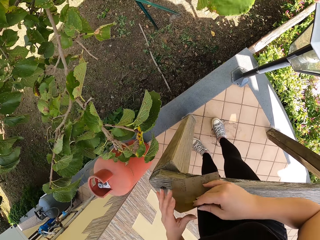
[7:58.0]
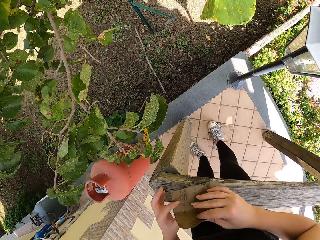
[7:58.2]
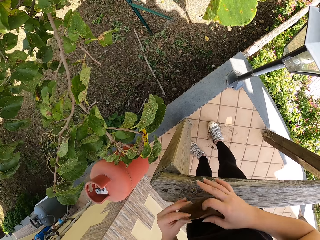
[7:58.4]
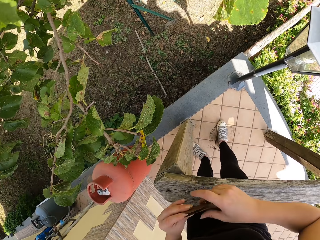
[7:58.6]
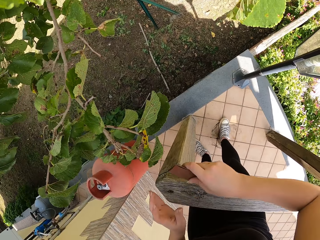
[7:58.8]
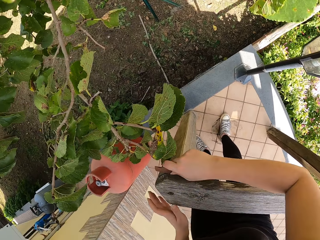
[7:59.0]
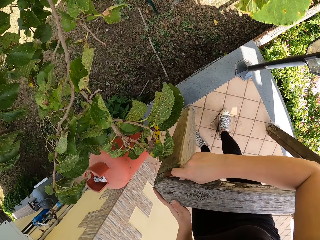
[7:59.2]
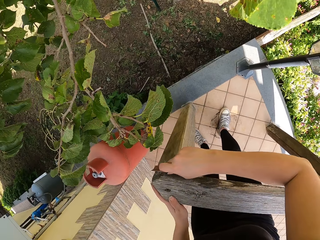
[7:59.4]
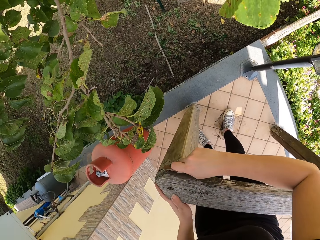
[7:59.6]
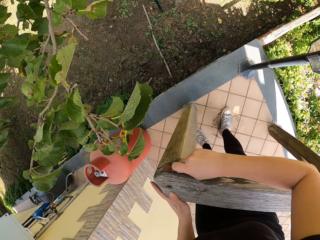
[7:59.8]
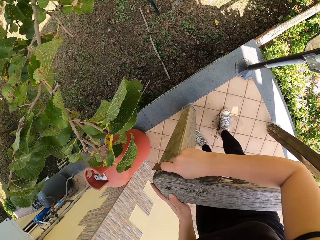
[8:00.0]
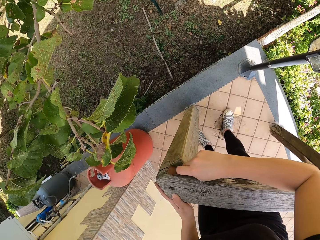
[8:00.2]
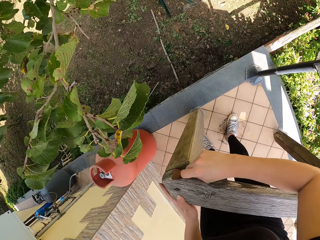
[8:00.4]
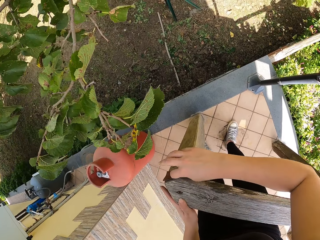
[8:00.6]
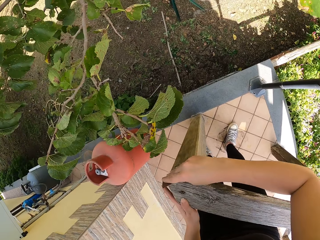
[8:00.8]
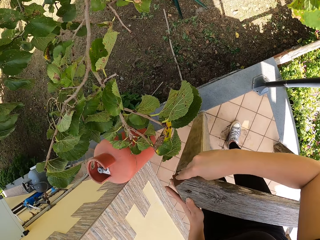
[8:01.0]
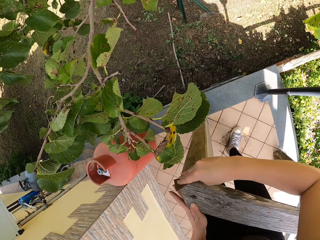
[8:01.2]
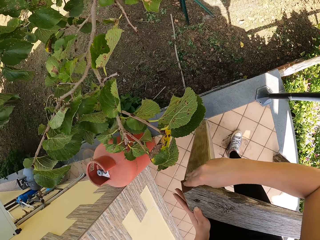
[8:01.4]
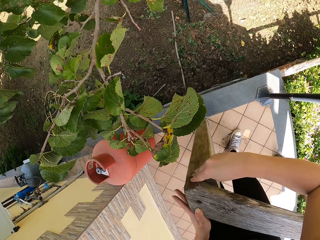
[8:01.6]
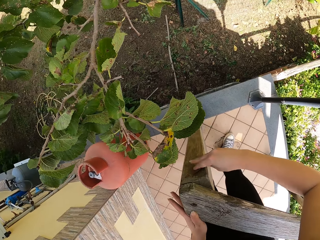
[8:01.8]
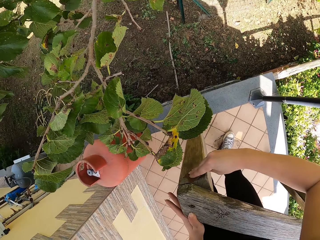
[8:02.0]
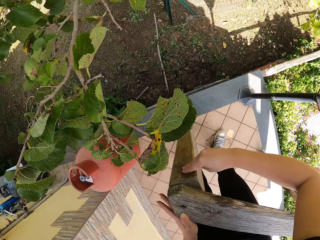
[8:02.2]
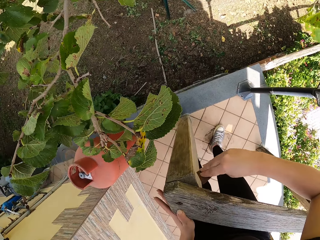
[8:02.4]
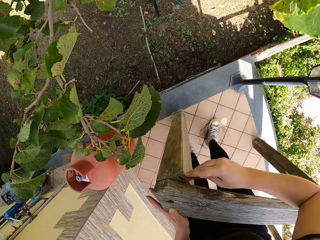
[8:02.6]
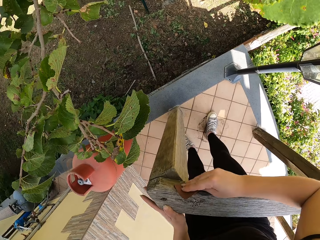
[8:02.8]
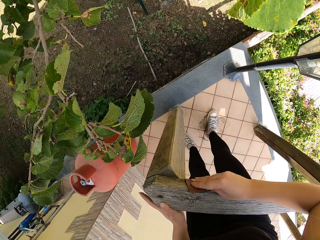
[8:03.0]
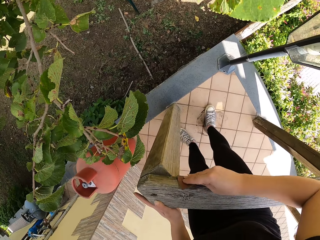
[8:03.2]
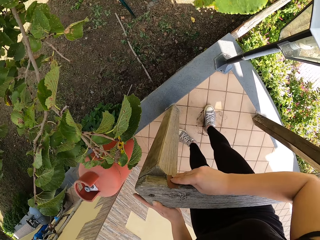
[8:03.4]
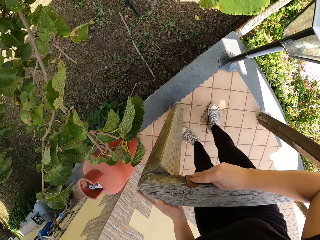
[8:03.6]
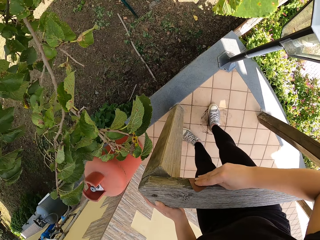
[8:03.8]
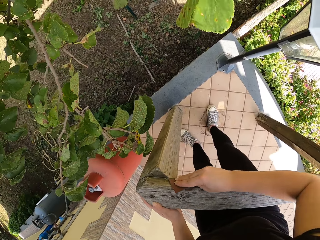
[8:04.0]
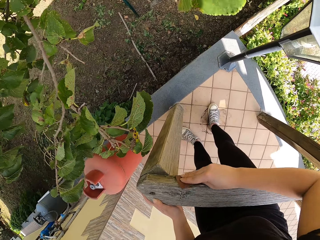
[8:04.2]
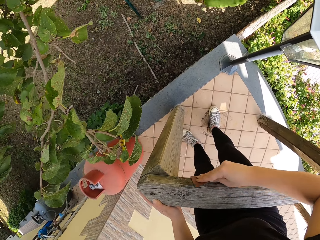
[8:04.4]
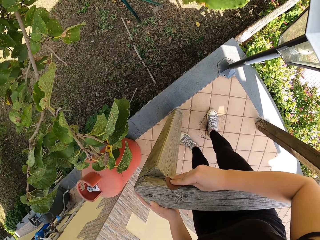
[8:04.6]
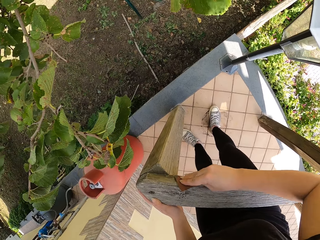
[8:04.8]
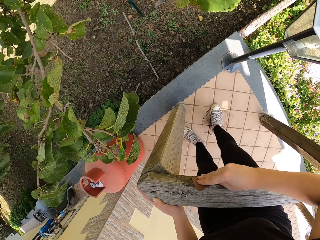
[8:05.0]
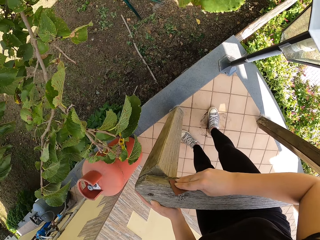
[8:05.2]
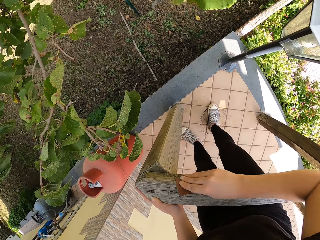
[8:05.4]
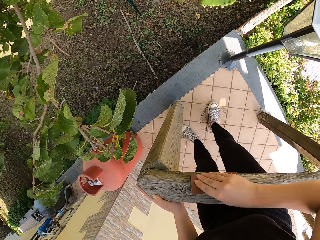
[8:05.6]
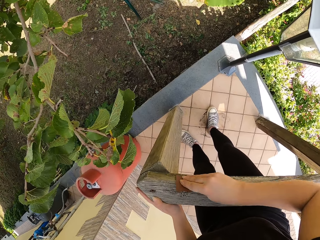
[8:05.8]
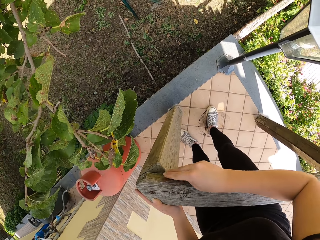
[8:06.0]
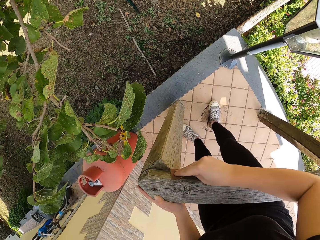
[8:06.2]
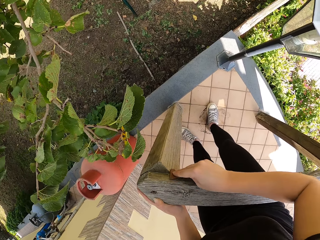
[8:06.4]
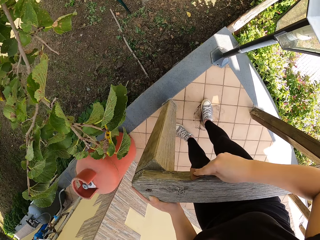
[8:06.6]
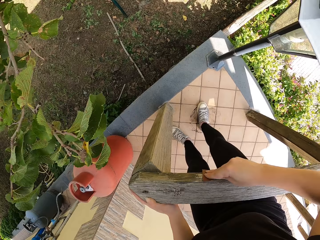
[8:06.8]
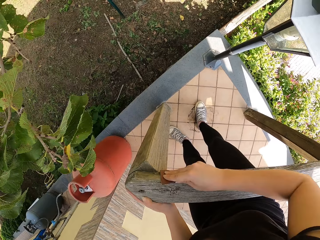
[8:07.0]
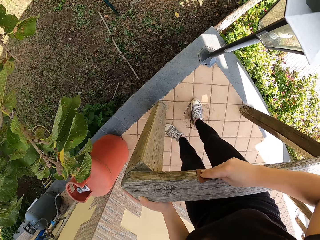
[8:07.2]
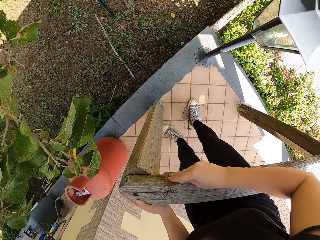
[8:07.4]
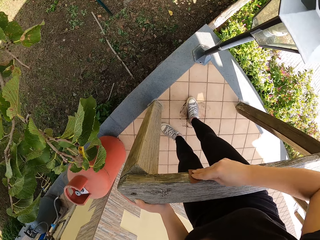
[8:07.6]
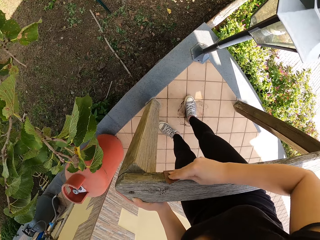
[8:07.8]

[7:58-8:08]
The camera wearer folds the sandpaper. They continue sandpapering around the wood frame.

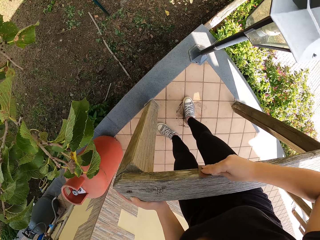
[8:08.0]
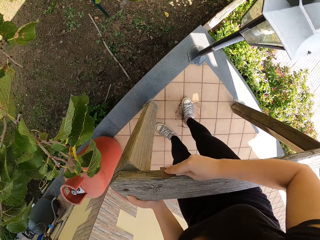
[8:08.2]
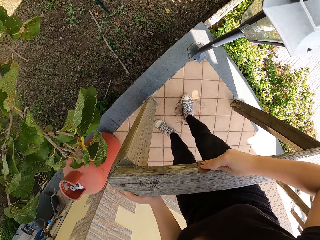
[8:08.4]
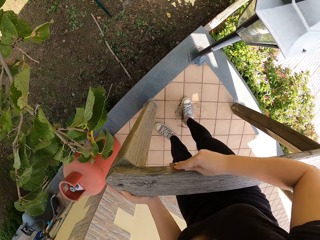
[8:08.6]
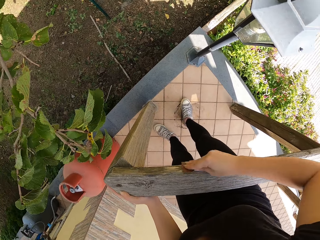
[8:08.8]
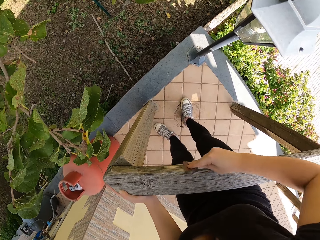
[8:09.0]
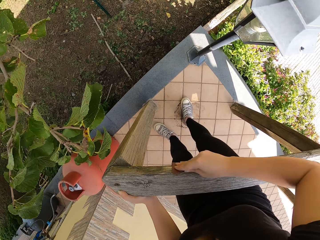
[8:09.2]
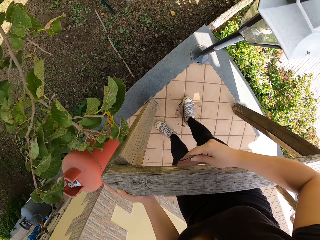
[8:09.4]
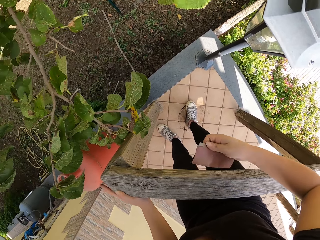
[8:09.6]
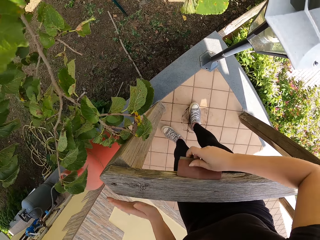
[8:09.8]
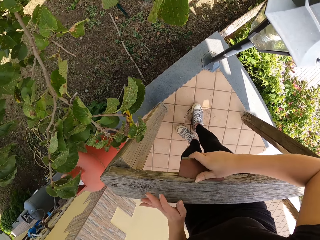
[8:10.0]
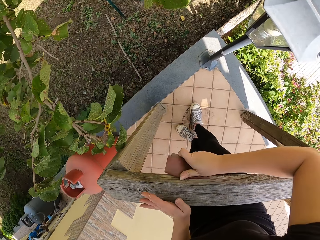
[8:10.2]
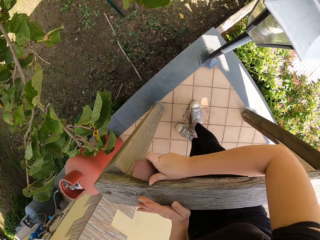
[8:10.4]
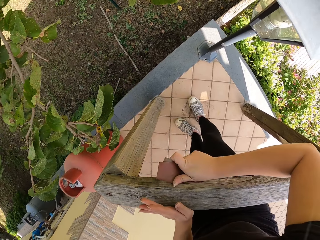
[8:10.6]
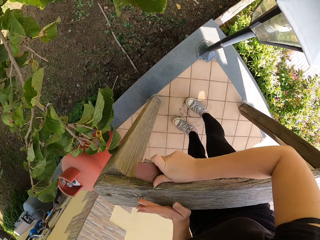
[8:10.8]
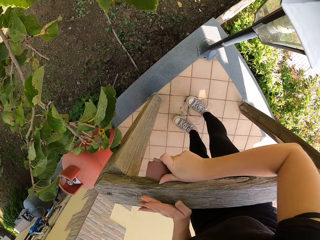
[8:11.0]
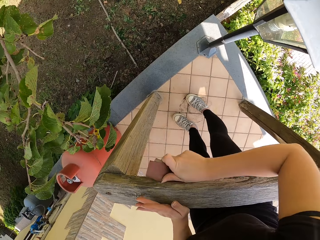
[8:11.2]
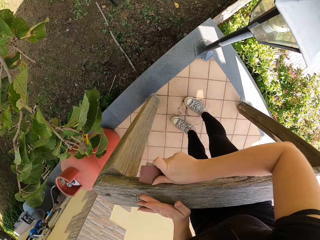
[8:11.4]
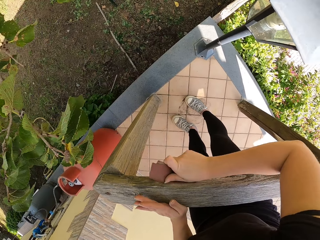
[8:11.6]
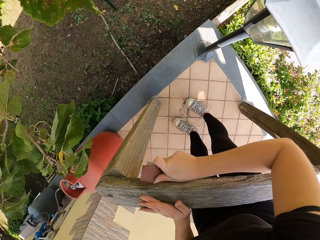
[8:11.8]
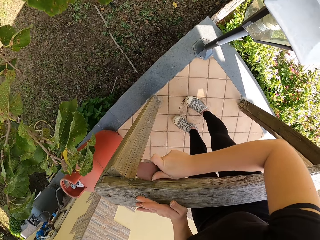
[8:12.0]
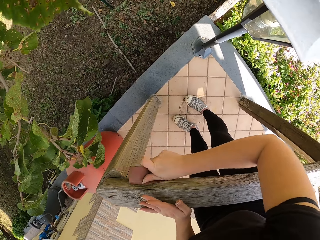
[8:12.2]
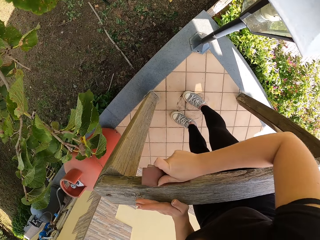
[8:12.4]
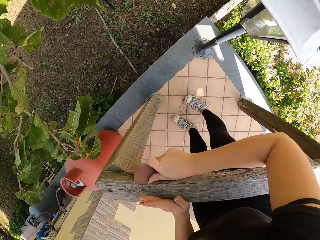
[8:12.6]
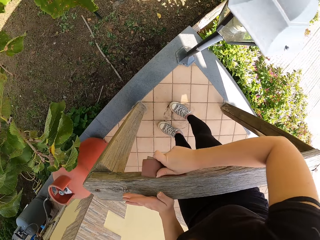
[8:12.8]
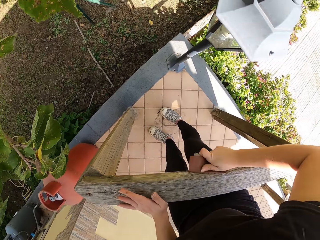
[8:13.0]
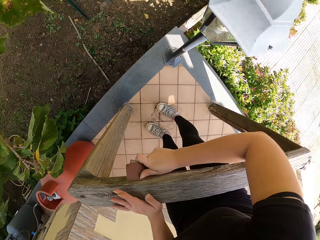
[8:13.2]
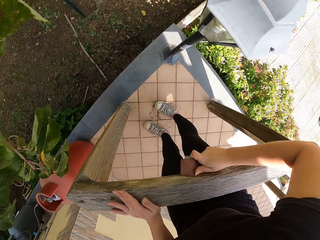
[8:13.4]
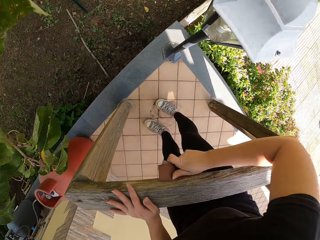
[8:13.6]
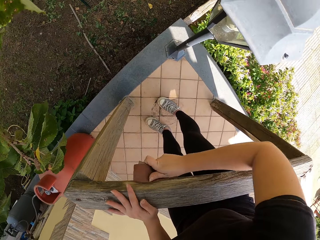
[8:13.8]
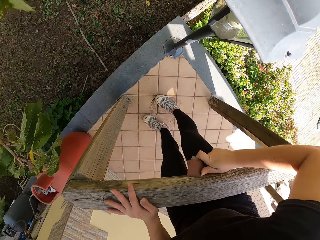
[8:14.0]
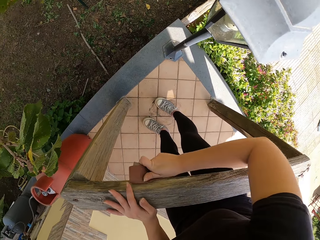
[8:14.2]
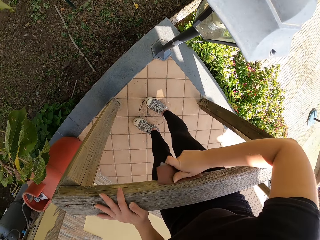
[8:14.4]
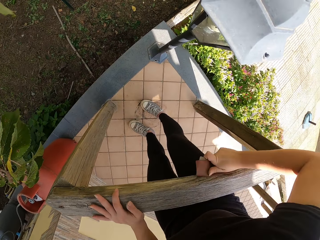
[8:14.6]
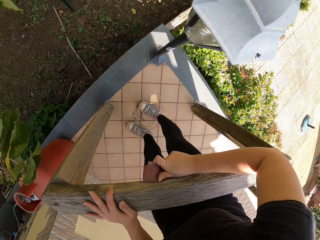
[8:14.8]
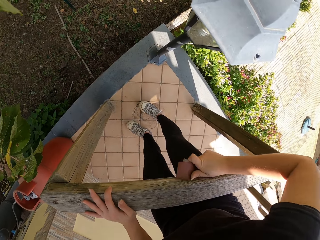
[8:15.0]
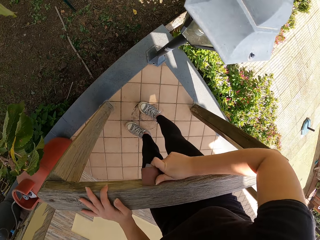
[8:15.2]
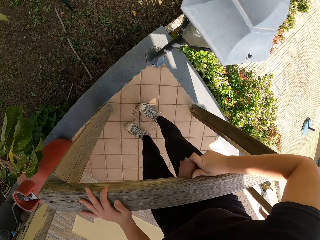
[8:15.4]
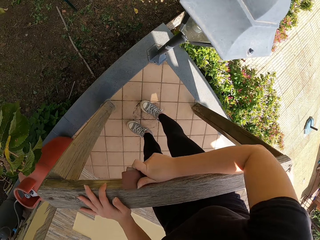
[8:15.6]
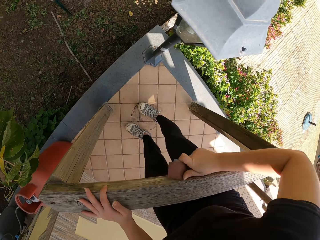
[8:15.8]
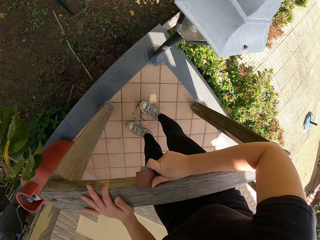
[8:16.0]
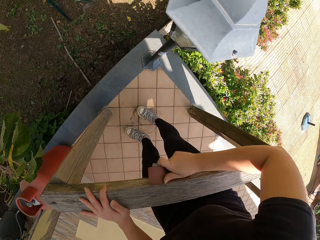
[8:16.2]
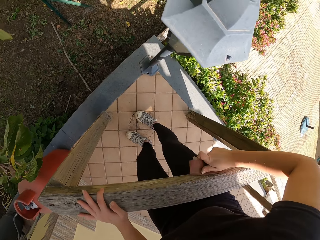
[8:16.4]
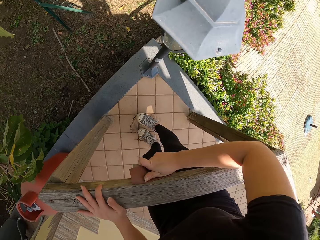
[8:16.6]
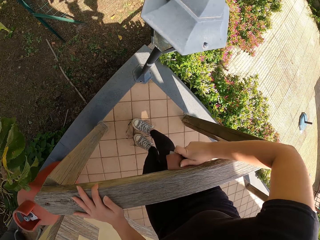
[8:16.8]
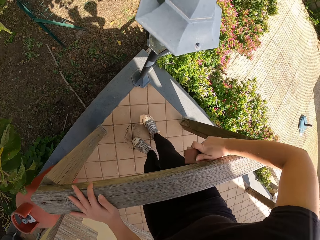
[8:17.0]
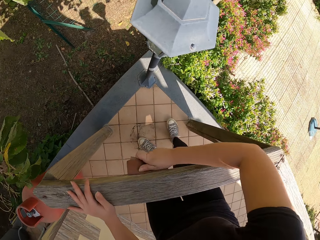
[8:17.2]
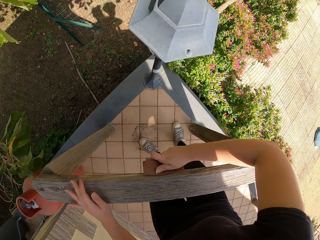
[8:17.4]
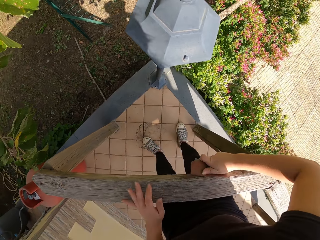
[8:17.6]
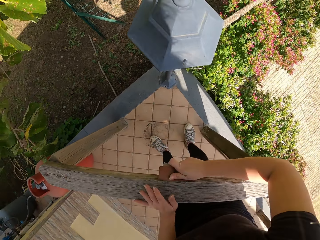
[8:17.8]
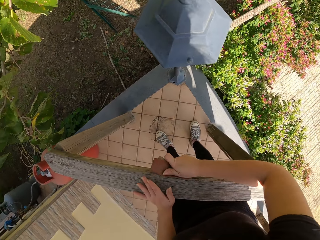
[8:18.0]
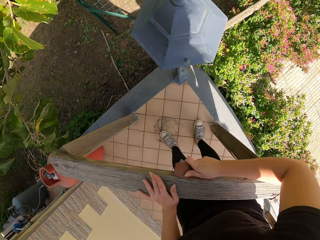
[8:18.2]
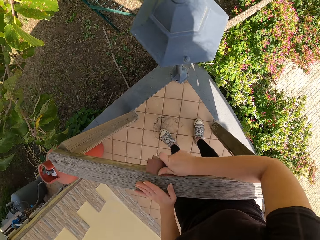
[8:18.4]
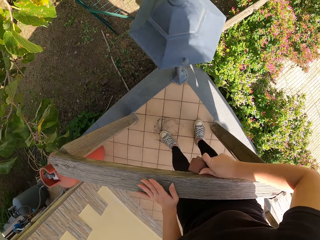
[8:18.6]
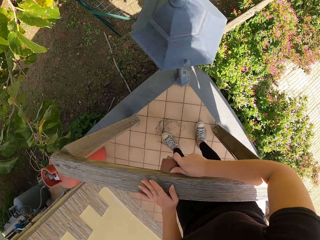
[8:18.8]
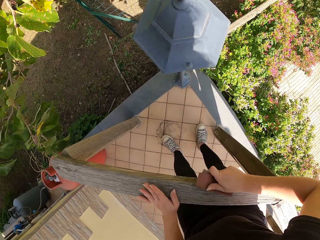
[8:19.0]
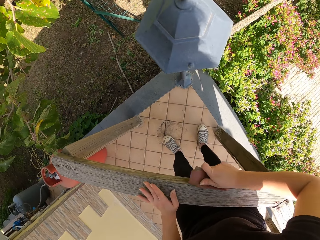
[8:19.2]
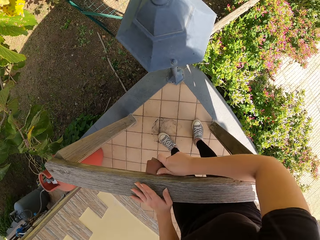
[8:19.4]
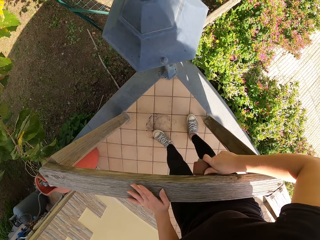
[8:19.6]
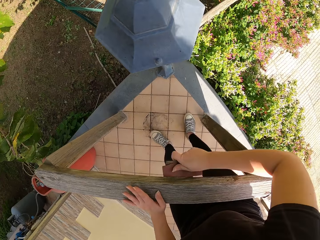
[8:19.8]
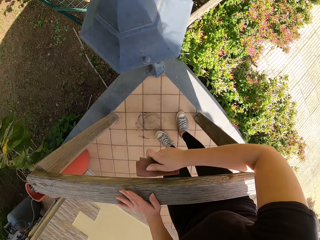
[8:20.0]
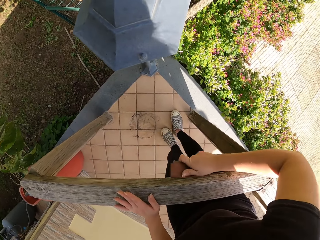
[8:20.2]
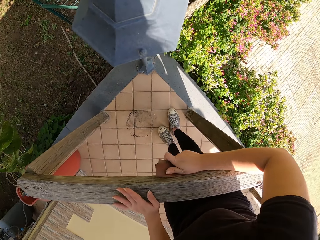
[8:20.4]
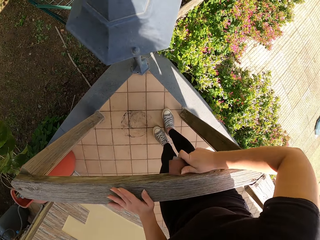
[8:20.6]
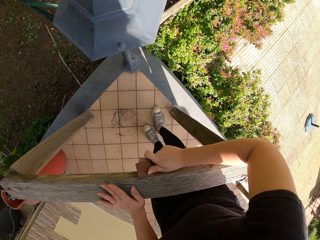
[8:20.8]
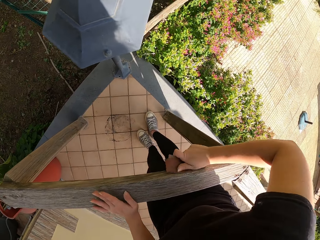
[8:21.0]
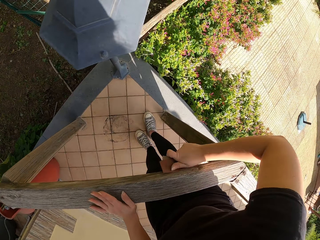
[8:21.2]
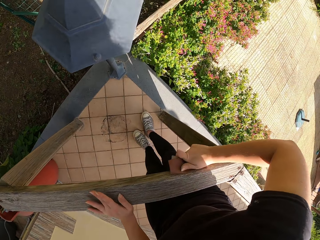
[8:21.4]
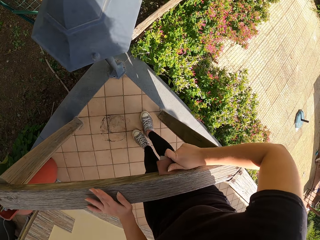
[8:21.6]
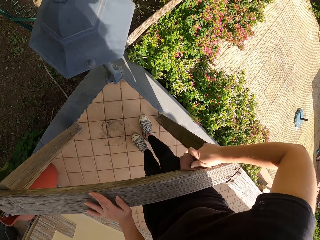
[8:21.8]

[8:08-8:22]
The camera wearer turns the sandpaper. They smoothen the wood.
